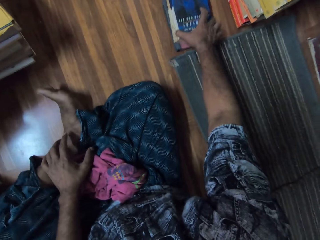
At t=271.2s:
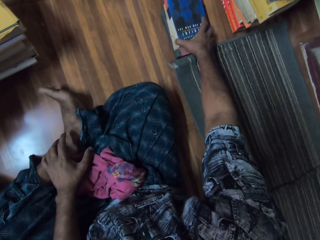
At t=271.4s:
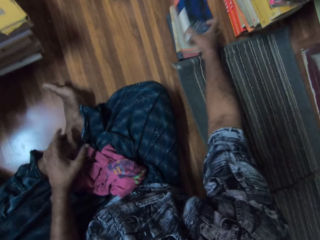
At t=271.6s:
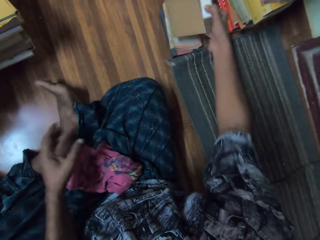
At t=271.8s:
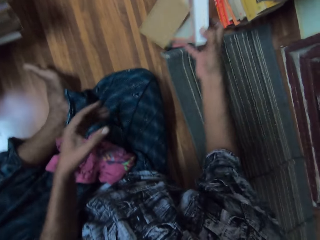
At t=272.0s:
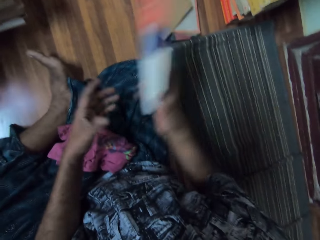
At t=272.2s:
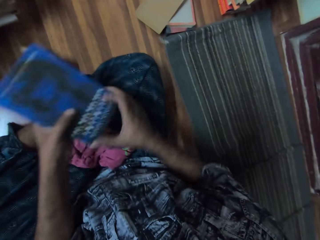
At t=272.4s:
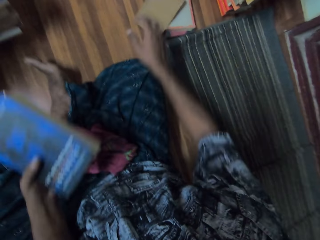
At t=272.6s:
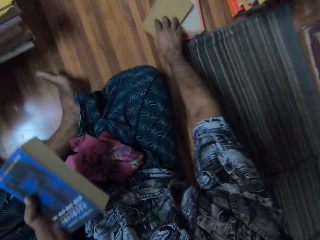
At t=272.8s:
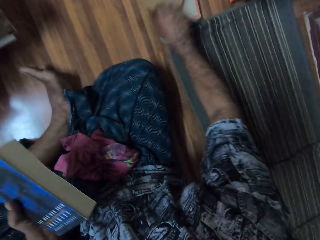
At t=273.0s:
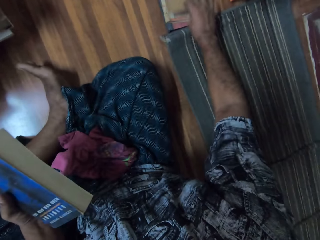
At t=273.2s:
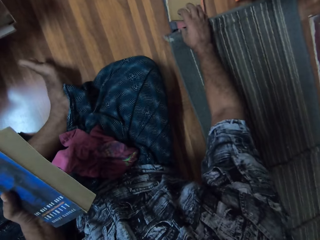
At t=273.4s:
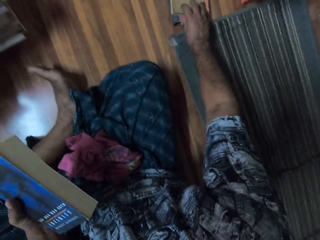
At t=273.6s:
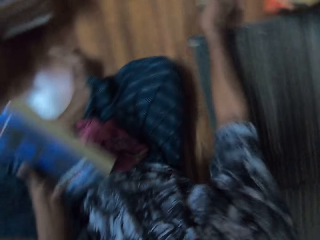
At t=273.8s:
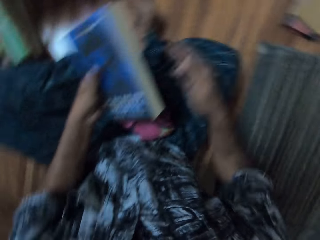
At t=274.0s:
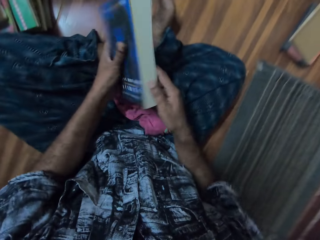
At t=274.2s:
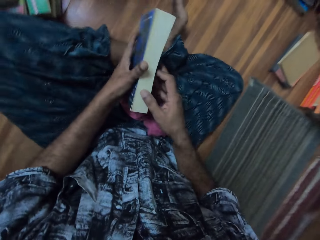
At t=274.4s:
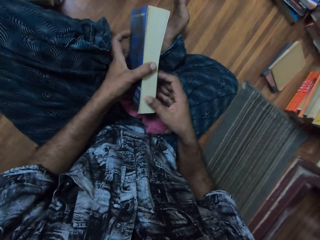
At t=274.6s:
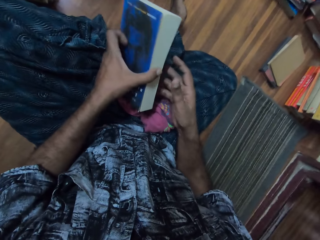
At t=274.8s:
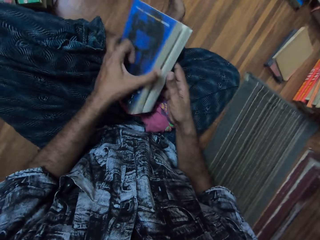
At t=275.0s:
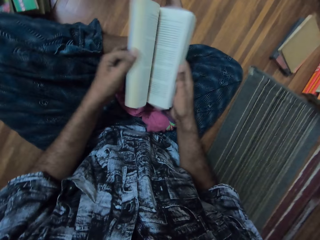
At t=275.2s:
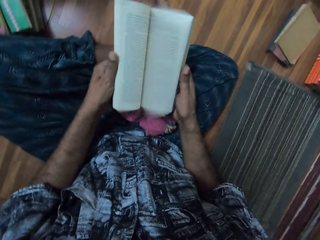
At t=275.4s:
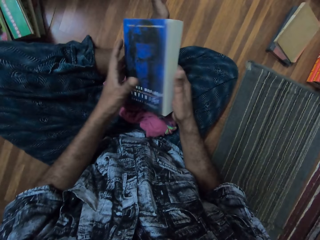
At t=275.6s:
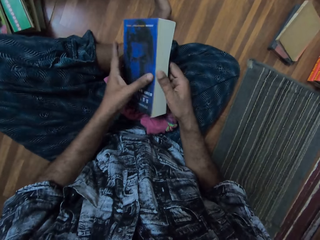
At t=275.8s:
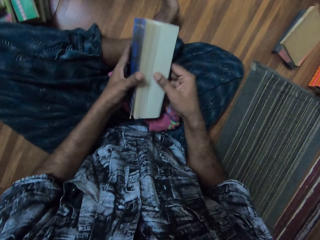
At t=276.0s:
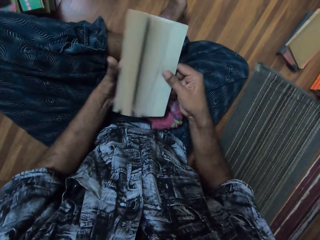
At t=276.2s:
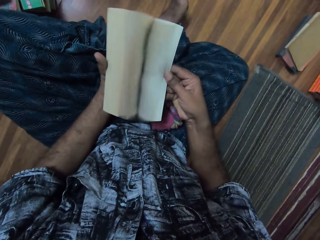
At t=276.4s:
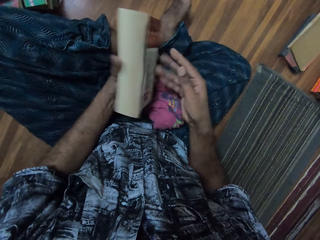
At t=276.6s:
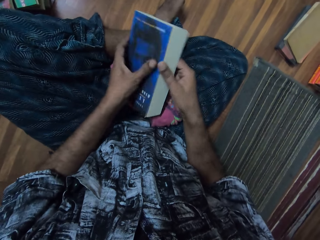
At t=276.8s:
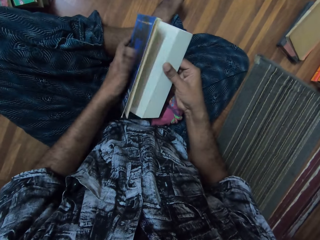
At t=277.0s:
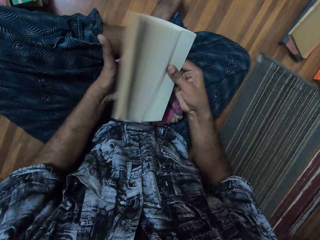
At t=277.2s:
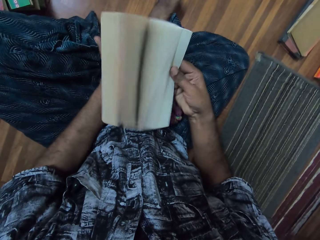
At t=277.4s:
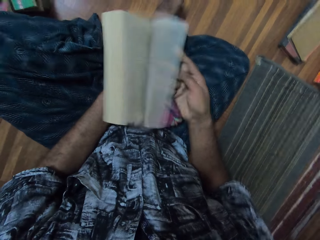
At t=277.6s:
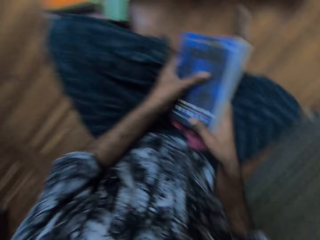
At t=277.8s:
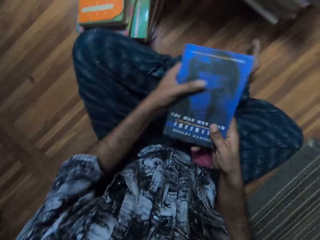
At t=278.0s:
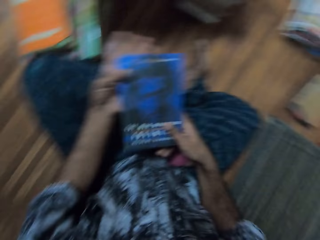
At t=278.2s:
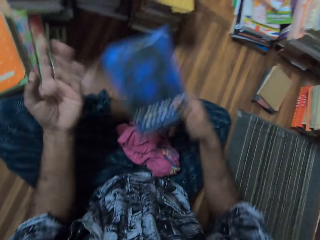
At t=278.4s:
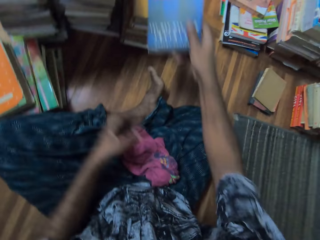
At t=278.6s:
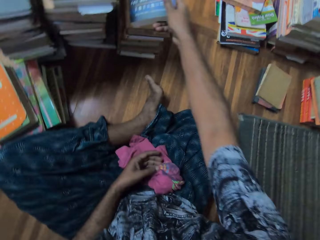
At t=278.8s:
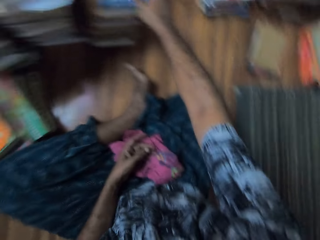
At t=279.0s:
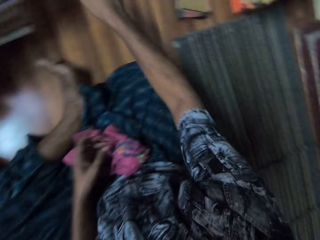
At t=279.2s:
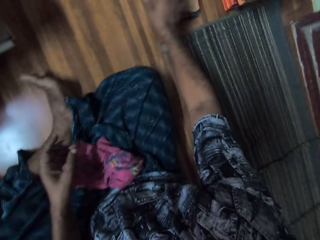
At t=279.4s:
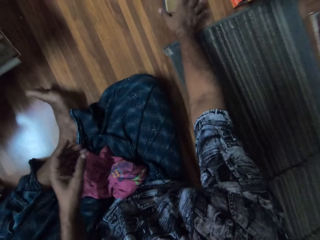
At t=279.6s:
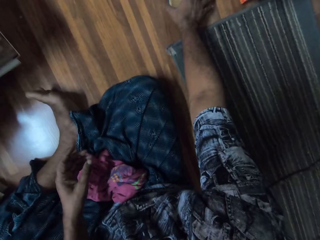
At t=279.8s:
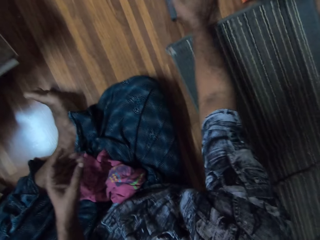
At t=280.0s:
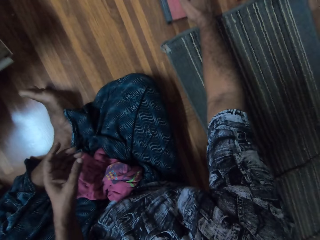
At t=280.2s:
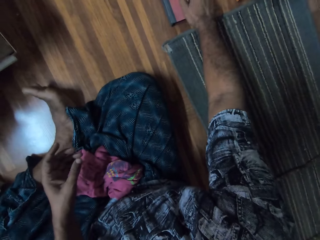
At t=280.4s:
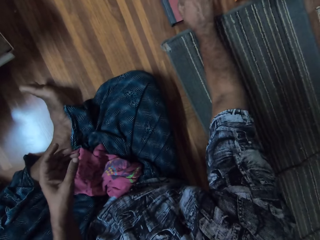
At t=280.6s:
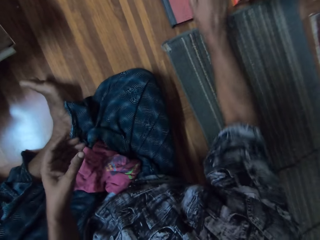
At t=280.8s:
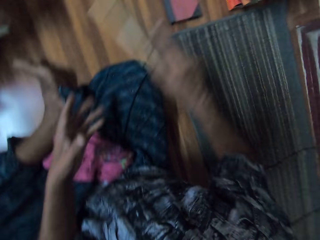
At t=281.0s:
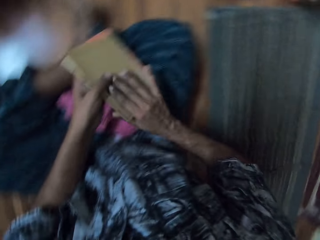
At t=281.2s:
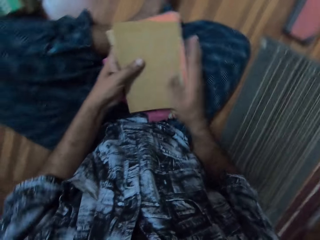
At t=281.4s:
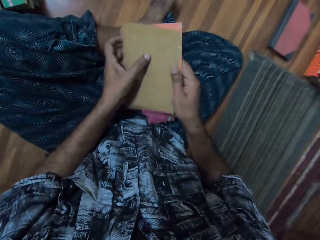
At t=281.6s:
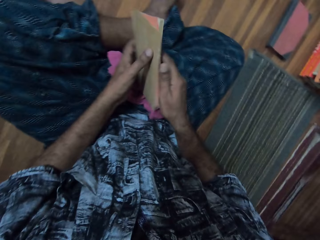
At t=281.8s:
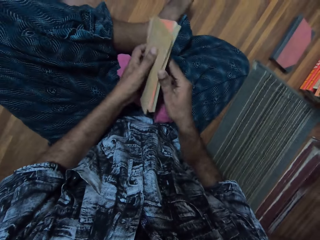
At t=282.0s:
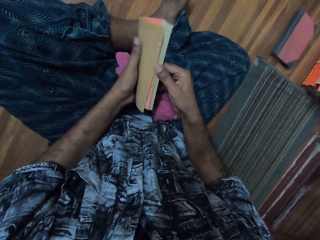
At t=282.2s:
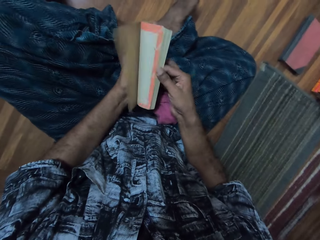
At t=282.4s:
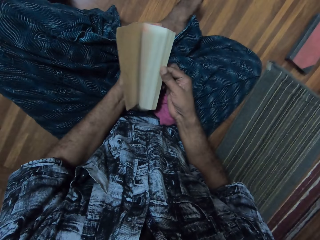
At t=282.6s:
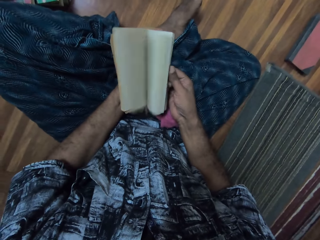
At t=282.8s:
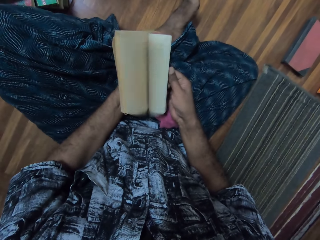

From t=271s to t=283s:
The camera wearer picks up a book from a pile on the floor. He holds the book with both hands and pulls his hand off the book. He picks up a paper. He moves the sheet of paper on the pile of books. He flips the paper. He drags the book on the floor. He holds the book with both hands. He flips through the book pages. He closes the book. He flaps the book pages. He holds the book with both hands. He flaps the book pages. He holds the book with both hands. He puts the book on the pile of books on the floor. He picks up the book or paper from the pile on the floor. He holds the book with both hands and opens the book.

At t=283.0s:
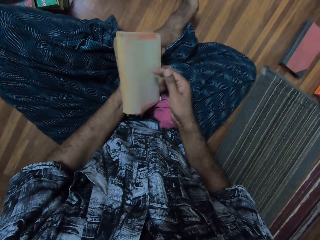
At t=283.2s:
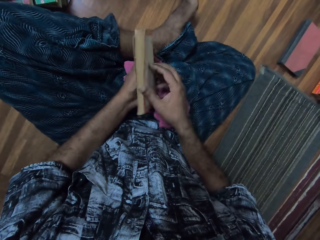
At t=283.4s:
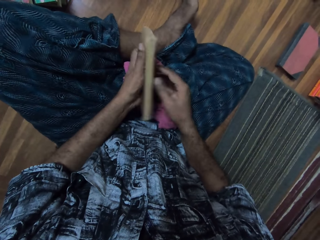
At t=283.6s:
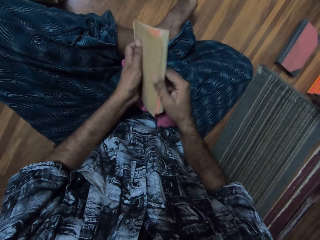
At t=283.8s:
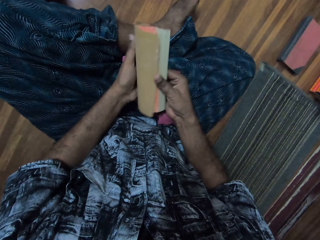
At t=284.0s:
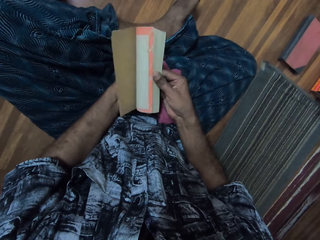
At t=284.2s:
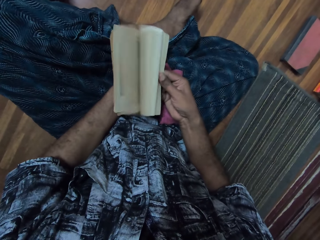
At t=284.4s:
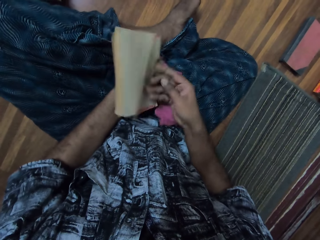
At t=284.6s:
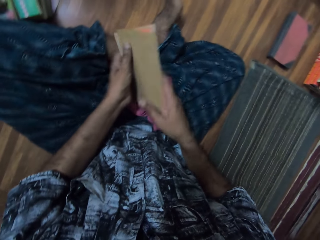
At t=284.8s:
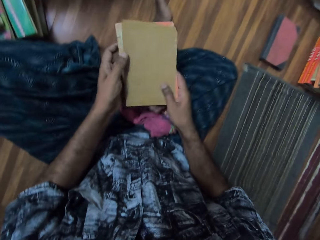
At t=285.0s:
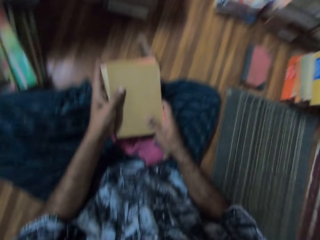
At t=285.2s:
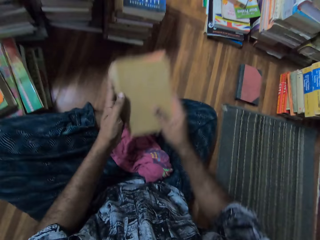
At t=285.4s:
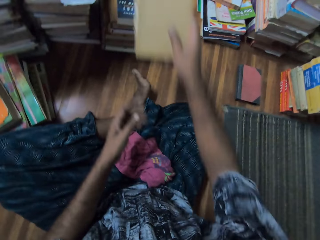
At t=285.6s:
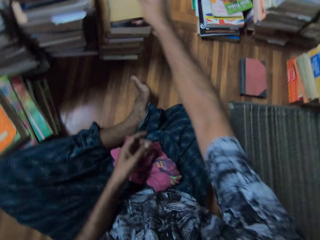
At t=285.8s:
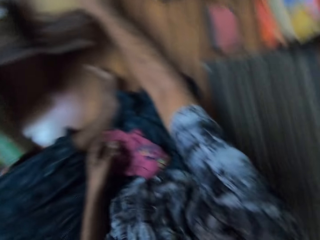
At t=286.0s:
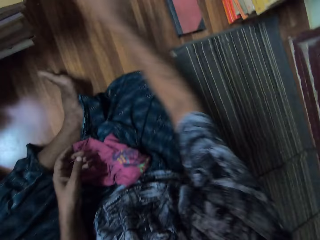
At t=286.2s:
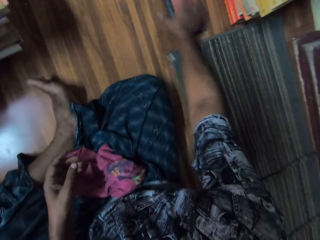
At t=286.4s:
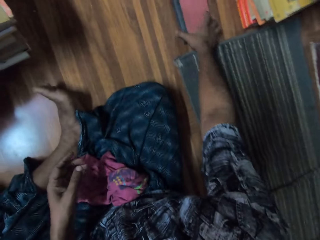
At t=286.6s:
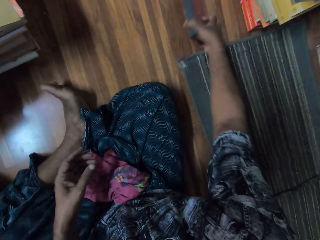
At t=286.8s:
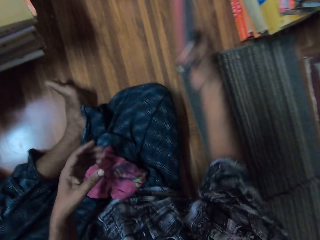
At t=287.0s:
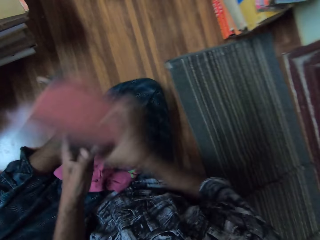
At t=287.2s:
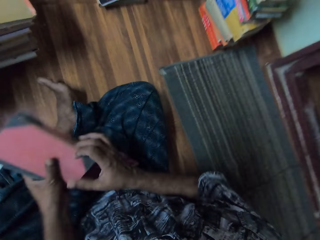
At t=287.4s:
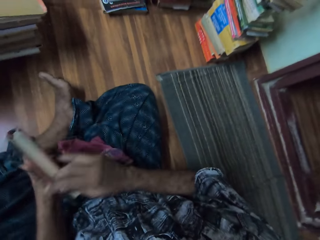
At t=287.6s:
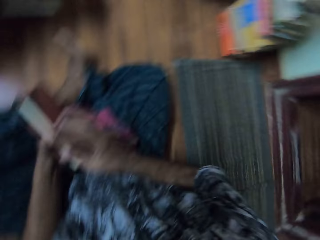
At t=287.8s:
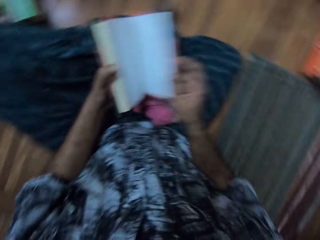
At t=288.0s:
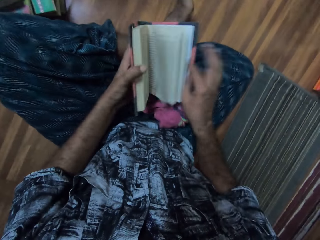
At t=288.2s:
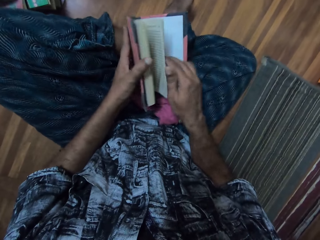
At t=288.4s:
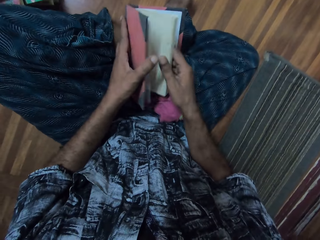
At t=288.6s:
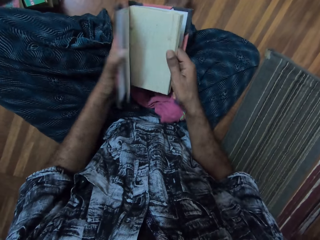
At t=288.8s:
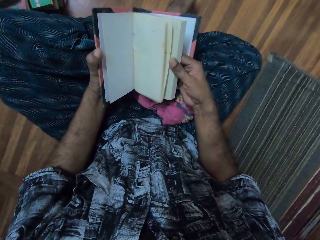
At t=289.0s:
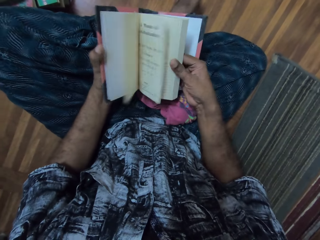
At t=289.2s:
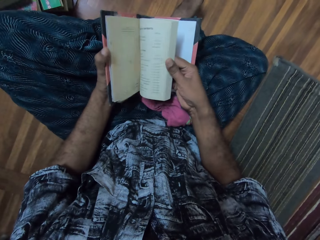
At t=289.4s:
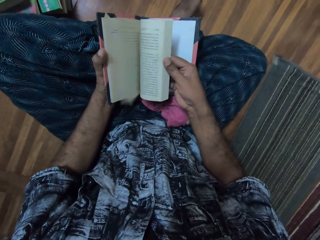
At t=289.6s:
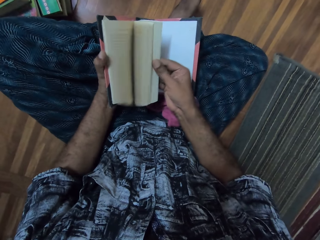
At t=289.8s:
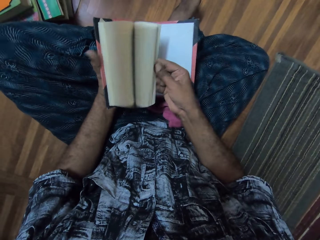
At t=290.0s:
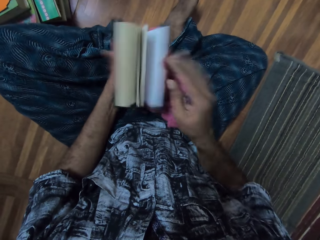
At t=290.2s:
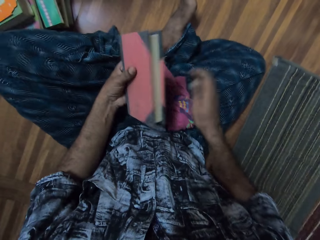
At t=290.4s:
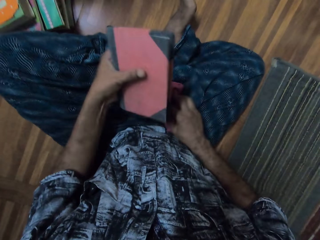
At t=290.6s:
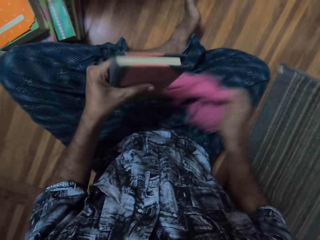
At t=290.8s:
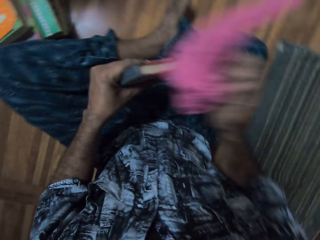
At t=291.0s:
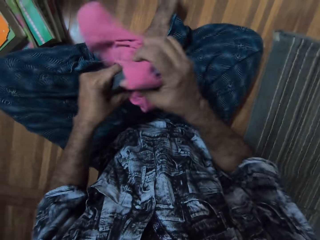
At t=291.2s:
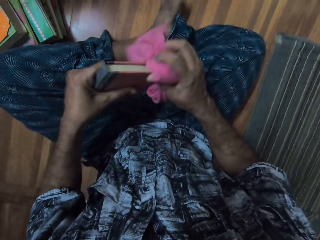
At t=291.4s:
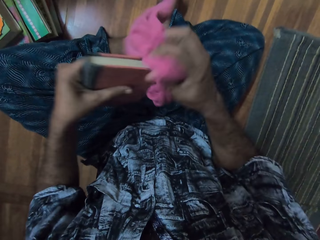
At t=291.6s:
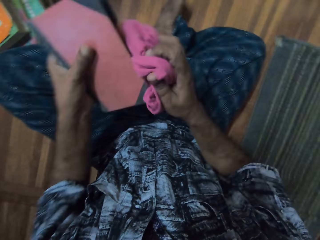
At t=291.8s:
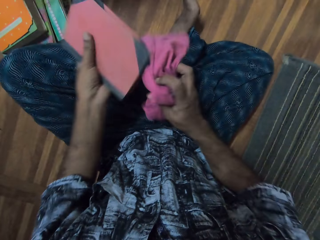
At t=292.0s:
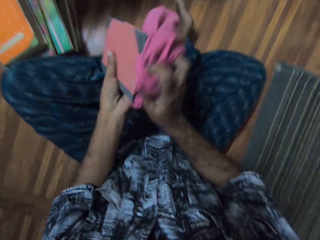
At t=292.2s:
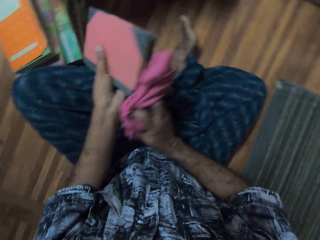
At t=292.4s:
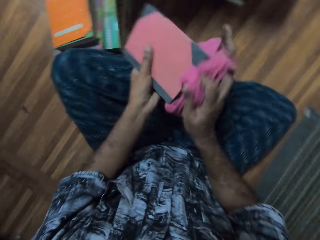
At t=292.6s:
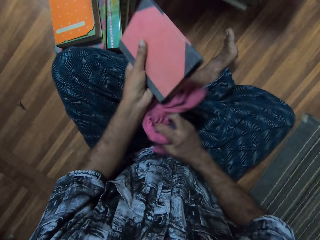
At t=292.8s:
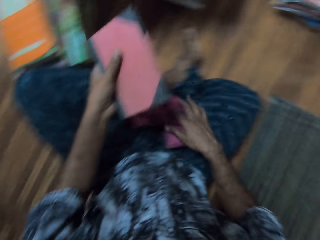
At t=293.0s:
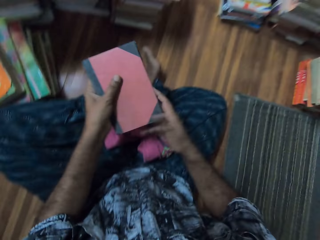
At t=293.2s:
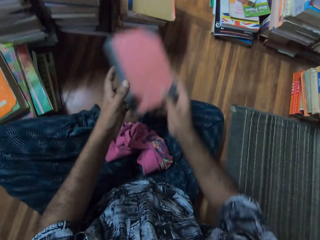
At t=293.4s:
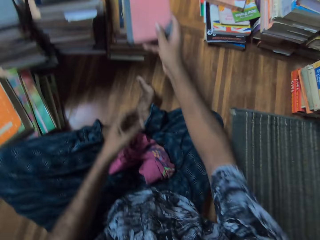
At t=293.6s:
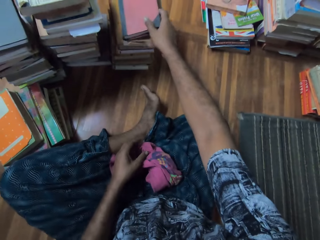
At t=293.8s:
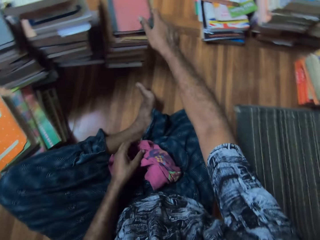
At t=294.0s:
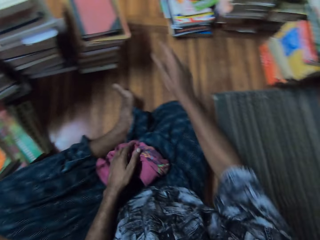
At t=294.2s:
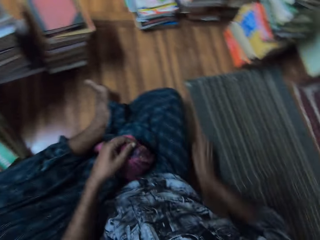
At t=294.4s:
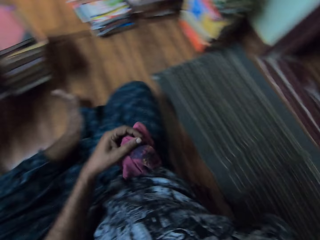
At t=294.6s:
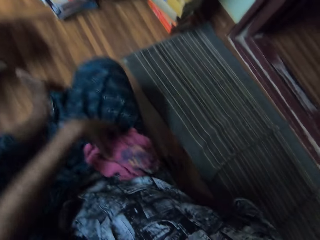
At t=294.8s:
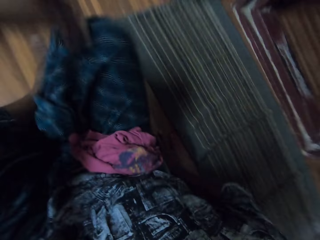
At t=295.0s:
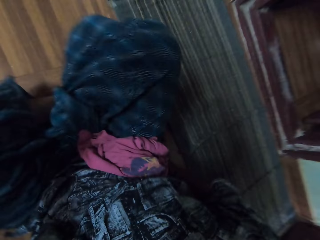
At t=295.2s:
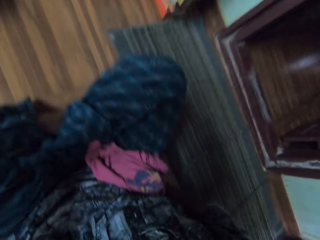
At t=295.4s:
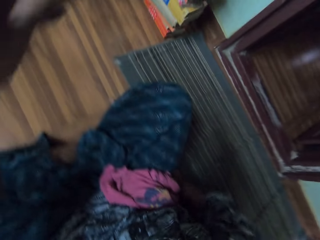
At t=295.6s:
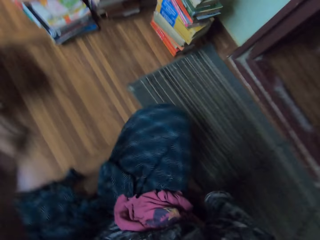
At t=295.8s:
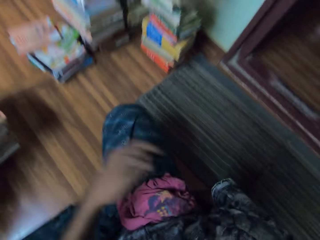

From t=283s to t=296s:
The camera wearer flips through the book pages. They close the book. They place the book on top of the others. They pick up the book. They flip the book pages. They wipe the book using a cloth. They put down the wipe. They place the book on top of the others.
